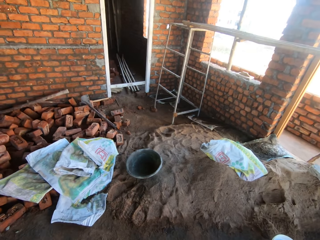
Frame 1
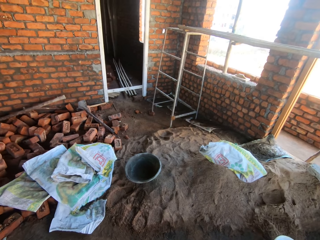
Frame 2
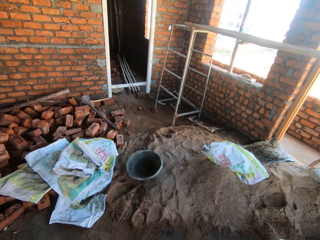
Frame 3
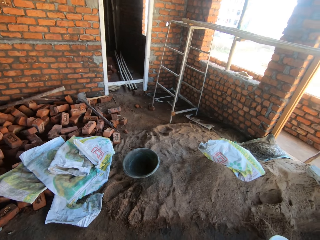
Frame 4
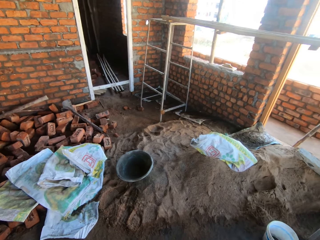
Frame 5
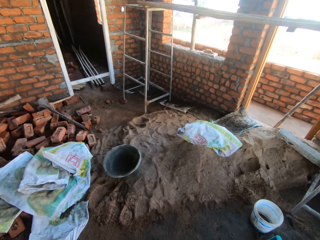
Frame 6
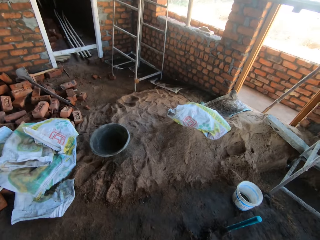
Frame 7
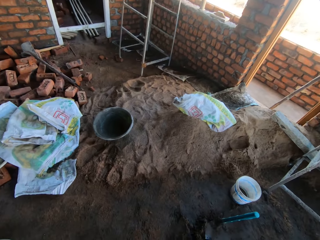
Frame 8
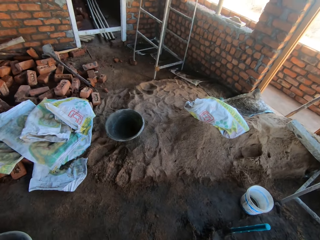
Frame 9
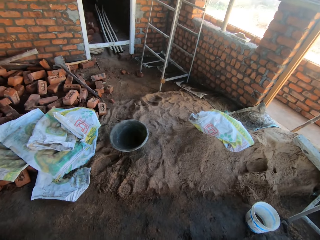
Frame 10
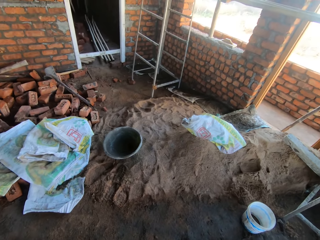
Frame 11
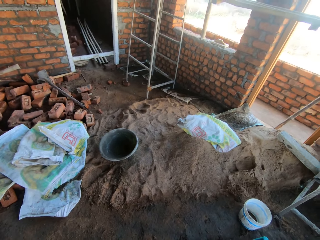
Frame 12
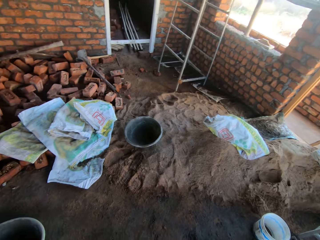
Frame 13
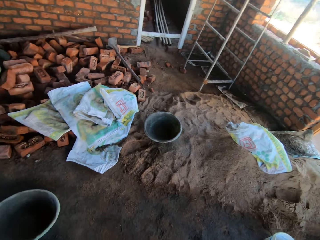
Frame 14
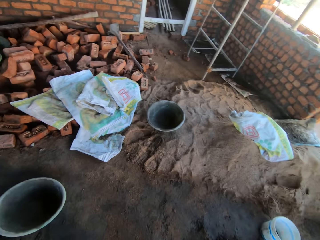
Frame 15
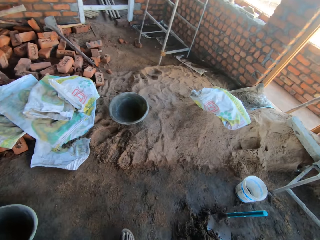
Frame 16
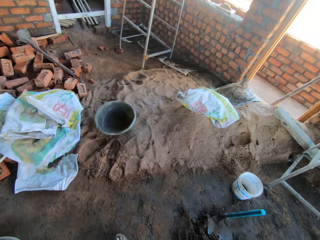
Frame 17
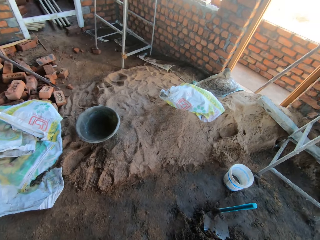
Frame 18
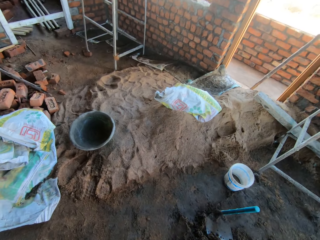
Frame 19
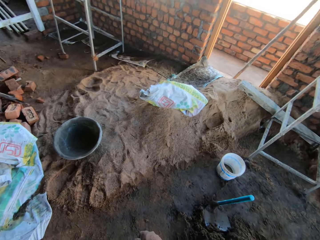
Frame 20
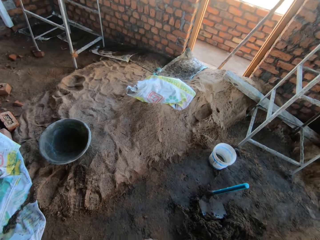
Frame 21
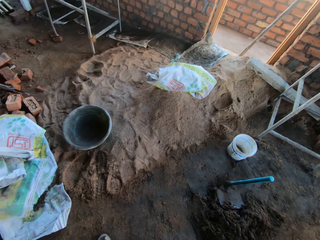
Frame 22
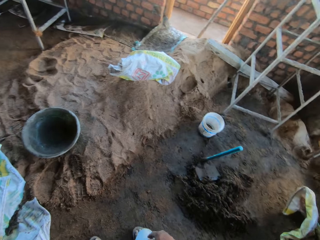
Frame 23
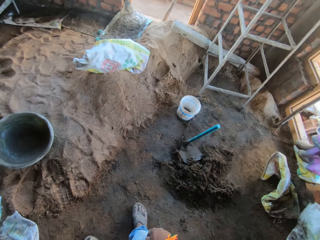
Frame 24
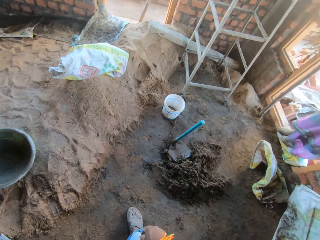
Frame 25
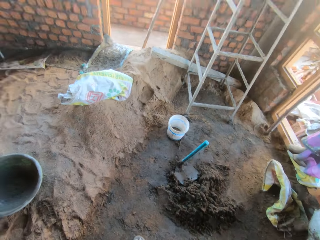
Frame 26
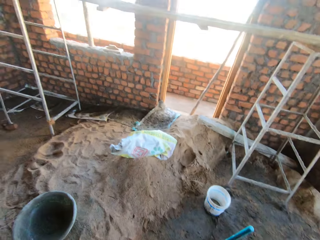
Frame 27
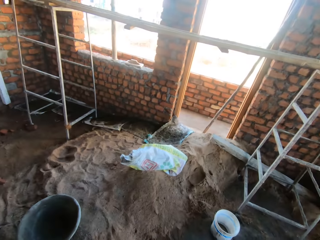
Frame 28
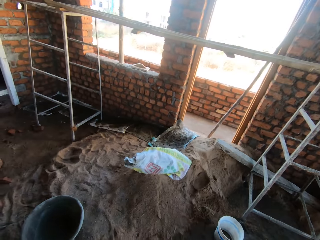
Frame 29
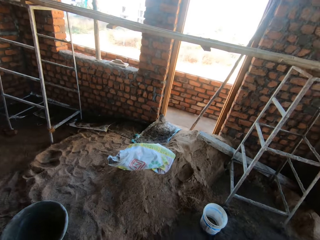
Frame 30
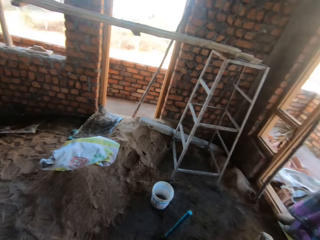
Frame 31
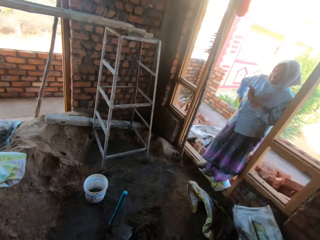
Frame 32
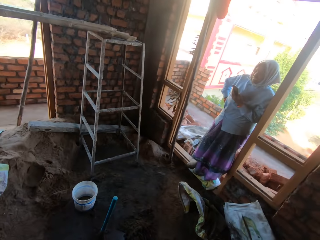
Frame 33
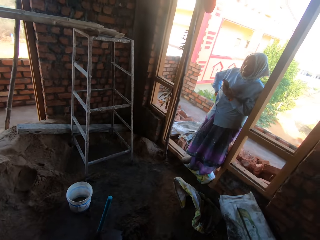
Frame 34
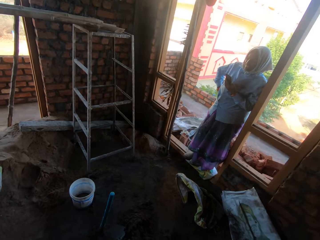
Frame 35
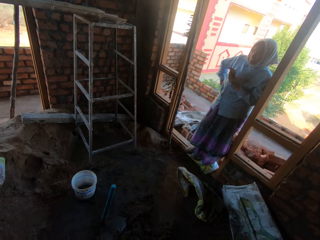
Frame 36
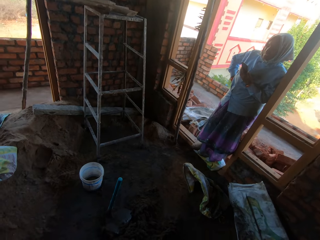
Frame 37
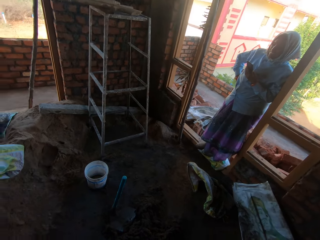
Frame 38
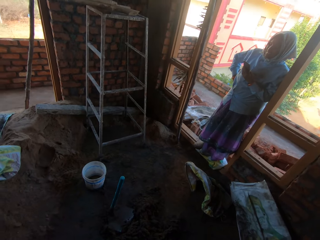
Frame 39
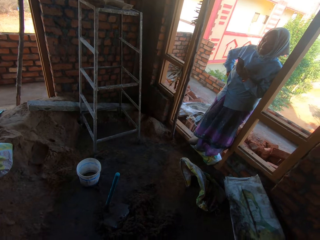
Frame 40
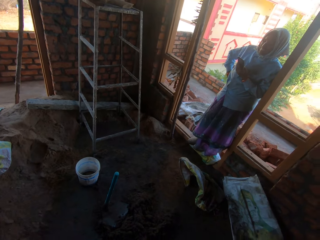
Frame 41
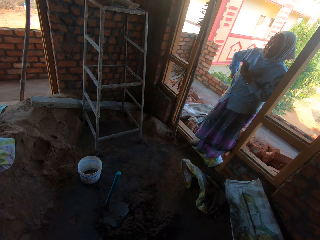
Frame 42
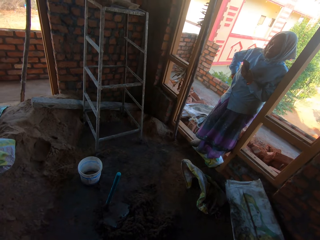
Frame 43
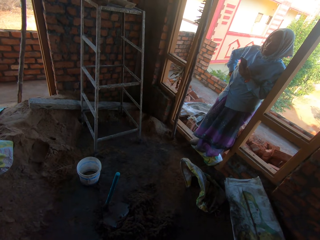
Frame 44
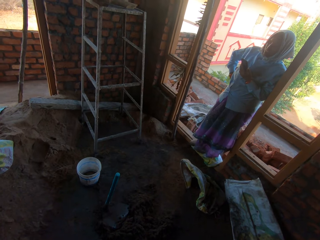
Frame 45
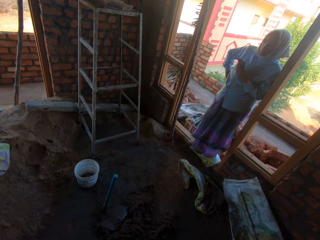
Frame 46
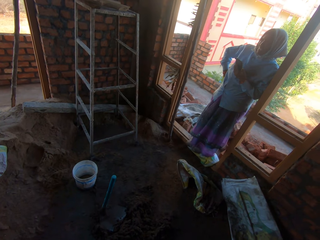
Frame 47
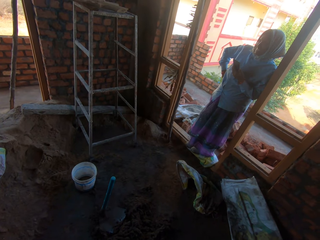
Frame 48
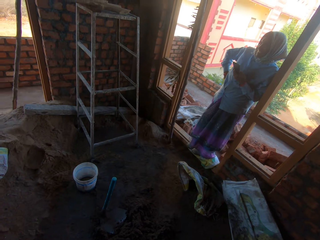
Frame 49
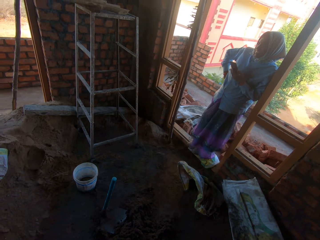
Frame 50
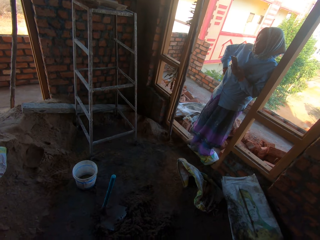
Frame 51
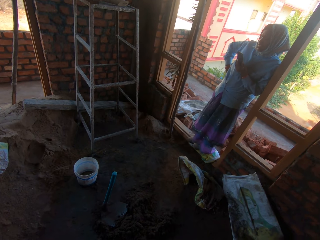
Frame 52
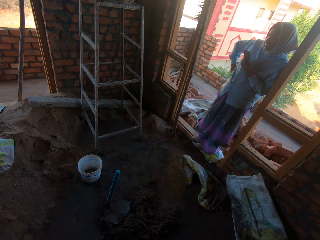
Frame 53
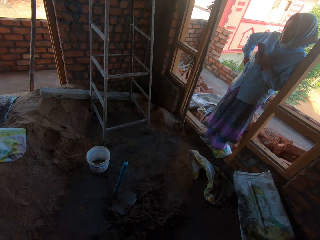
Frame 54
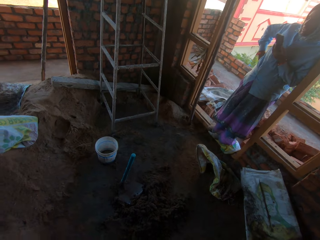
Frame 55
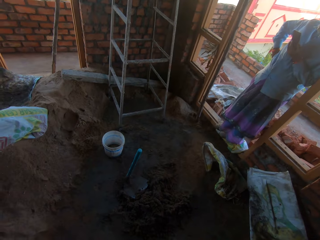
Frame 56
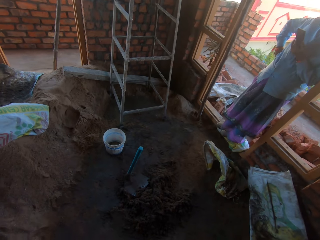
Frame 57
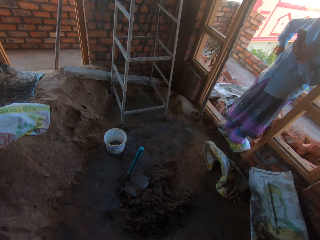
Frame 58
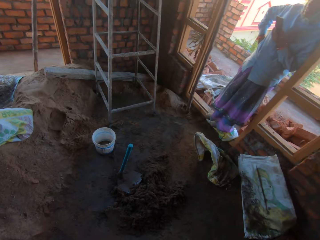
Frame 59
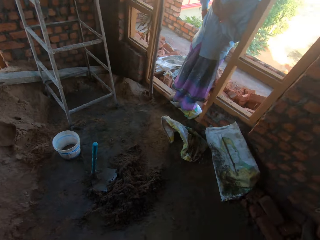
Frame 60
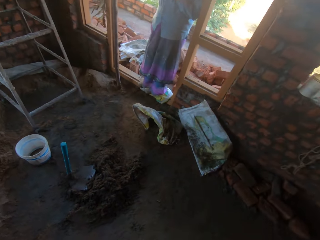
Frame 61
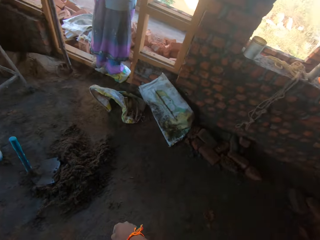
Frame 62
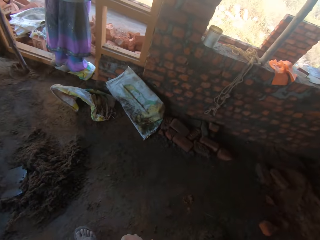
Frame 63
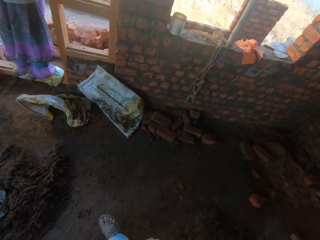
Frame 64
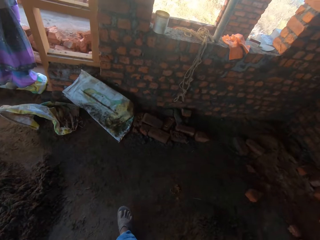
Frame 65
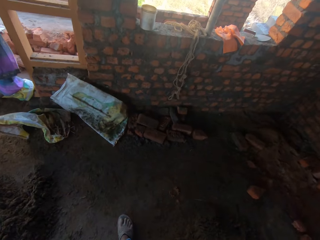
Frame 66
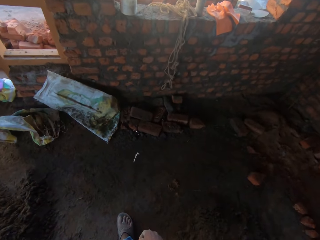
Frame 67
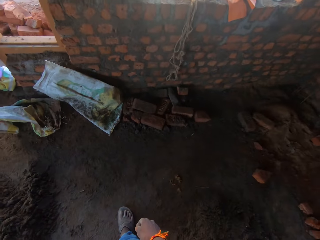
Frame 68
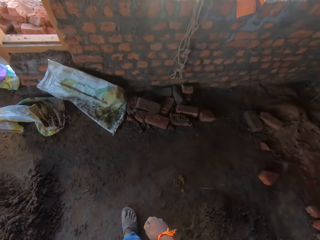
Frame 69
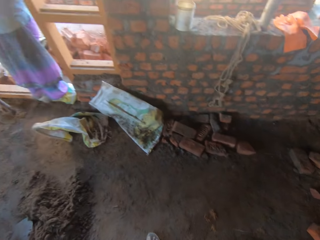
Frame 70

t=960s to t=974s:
The woman interacts on the phone. The camera wearer looks around. The woman talks to the phone.

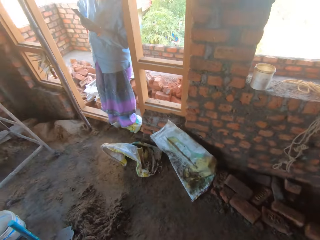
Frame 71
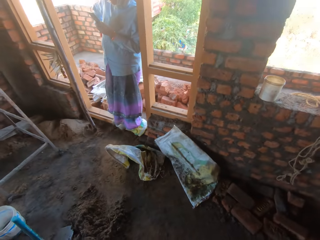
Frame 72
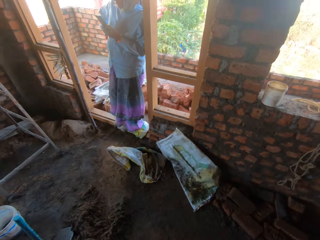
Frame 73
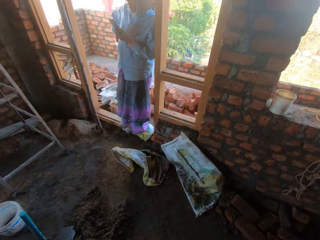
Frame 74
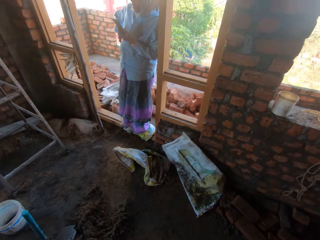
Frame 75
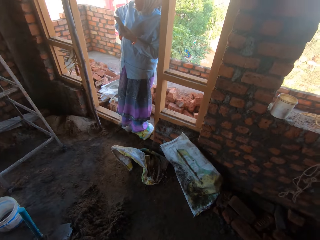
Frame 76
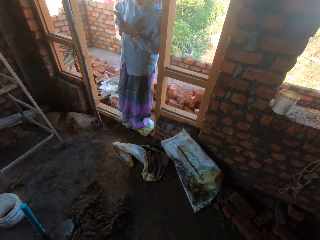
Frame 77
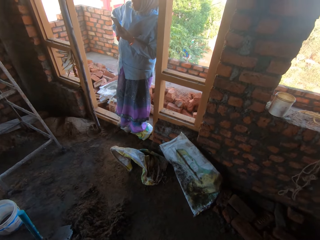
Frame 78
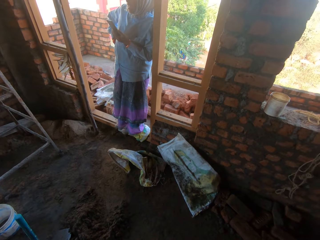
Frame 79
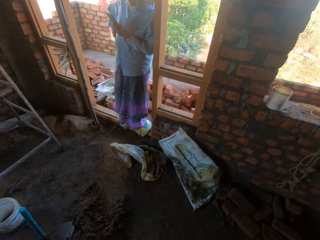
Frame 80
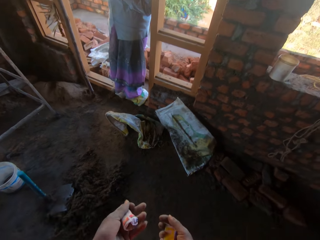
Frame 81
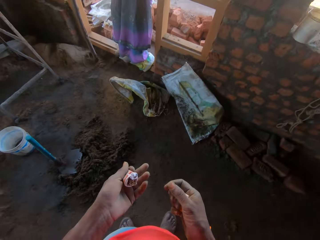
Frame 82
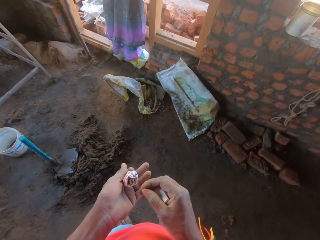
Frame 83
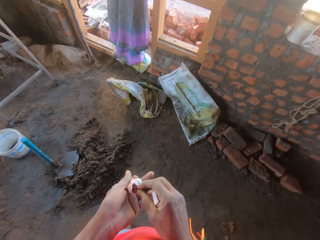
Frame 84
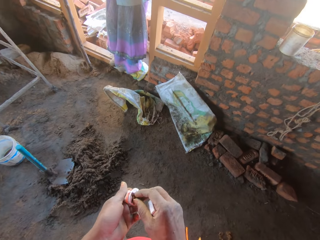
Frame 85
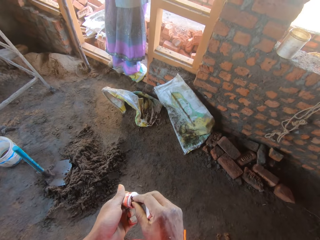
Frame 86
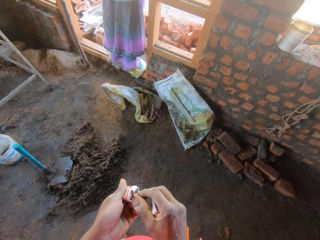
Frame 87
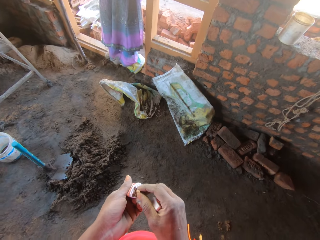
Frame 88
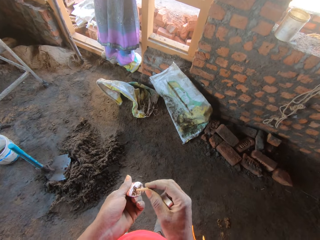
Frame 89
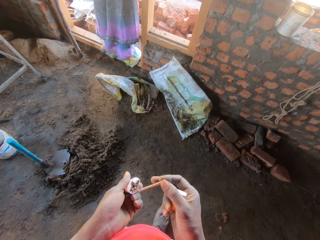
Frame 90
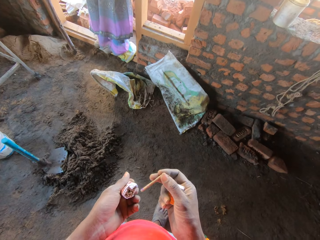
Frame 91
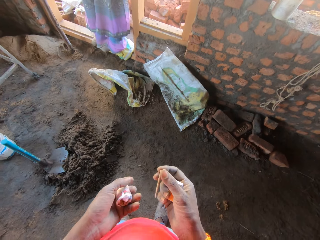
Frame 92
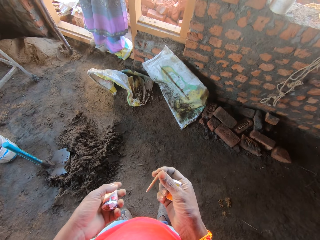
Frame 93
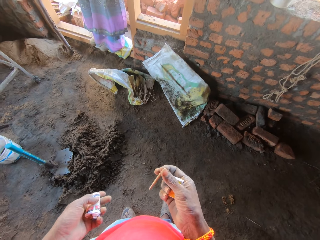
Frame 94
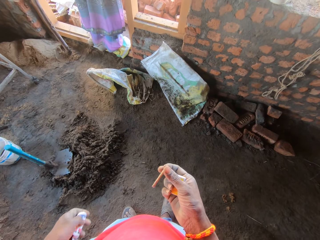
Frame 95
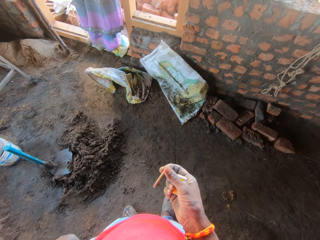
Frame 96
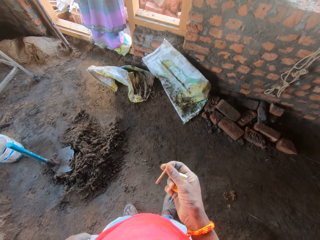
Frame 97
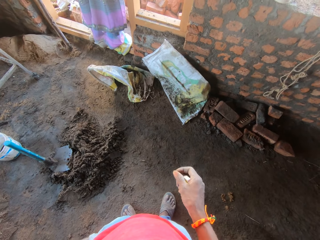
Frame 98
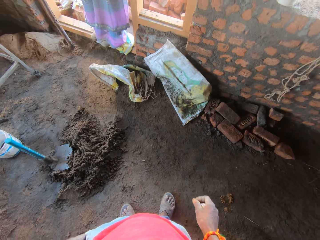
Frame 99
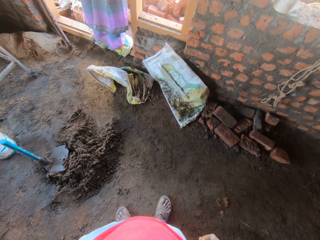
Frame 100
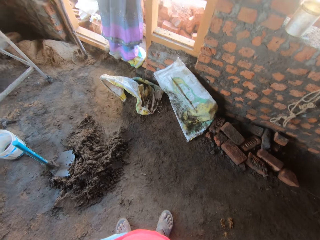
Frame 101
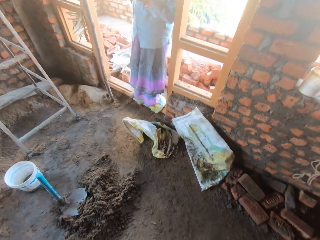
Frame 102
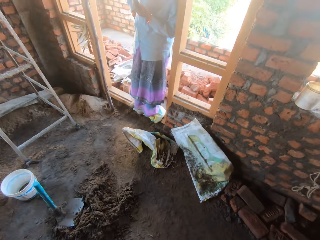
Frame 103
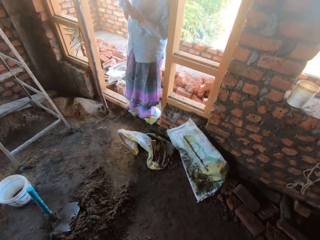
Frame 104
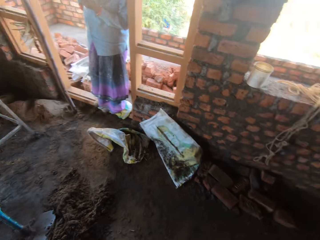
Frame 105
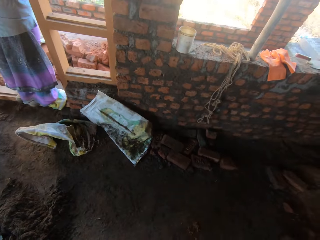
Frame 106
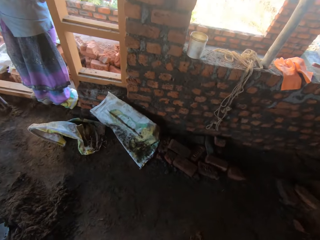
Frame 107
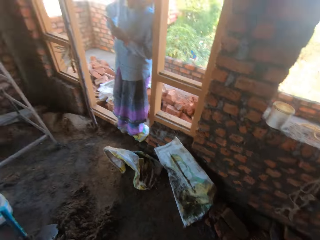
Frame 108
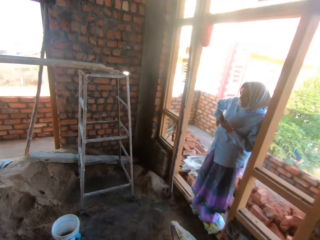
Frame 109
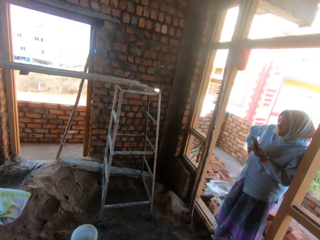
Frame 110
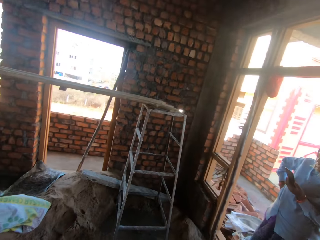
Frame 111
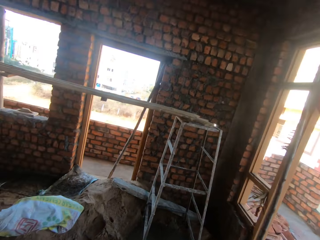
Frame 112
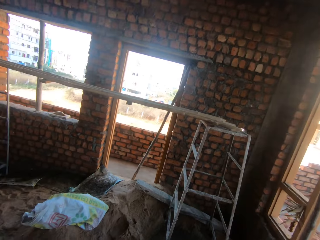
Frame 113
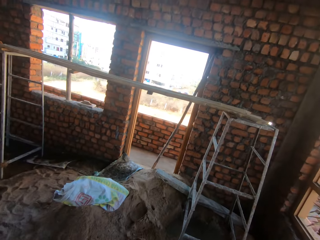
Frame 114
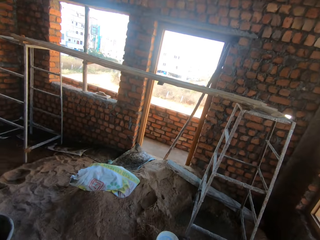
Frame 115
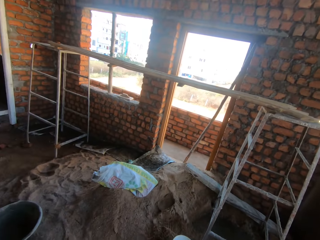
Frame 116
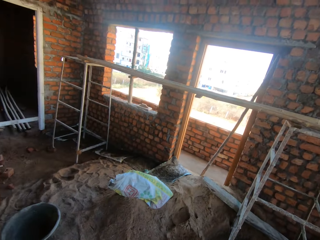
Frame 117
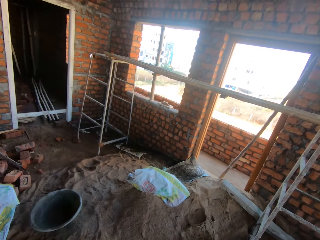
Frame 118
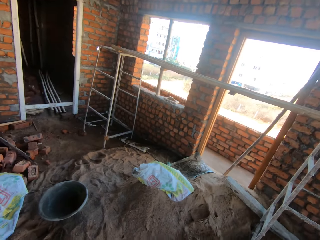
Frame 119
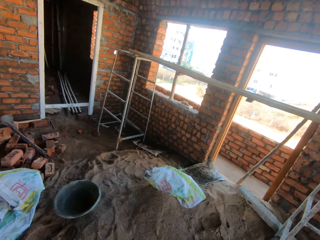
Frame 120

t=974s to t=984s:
The camera wearer takes a cigarette from a pack of cigarettes in his left hand with his right hand. He puts the pack of cigarettes in his pocket with his left hand.
